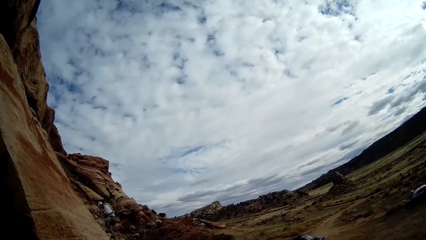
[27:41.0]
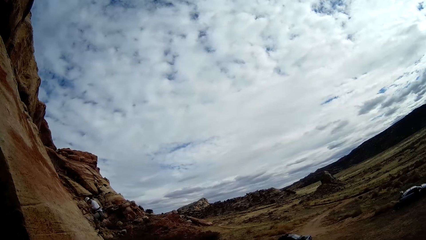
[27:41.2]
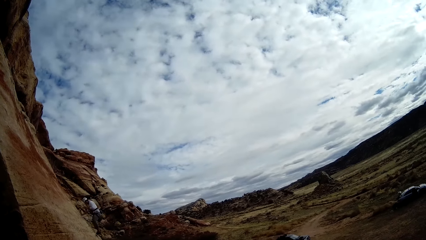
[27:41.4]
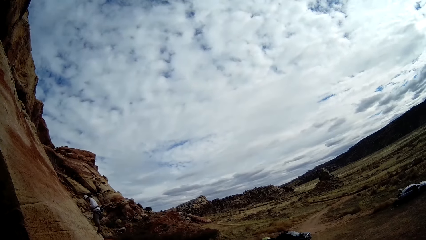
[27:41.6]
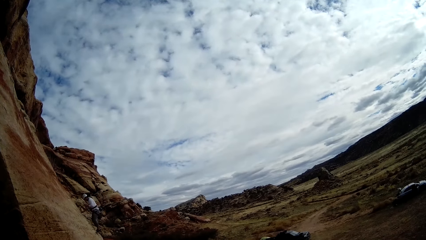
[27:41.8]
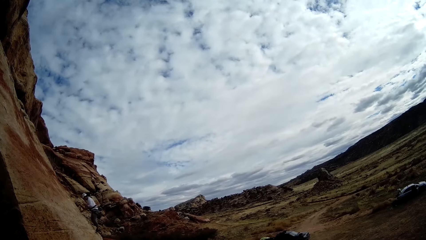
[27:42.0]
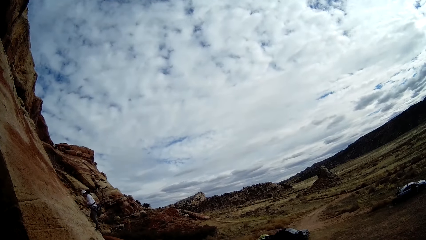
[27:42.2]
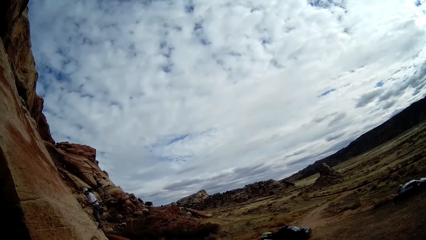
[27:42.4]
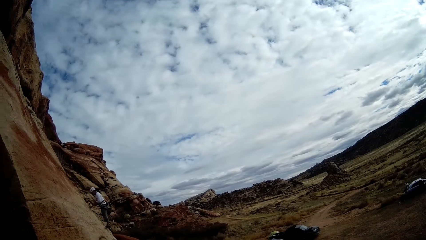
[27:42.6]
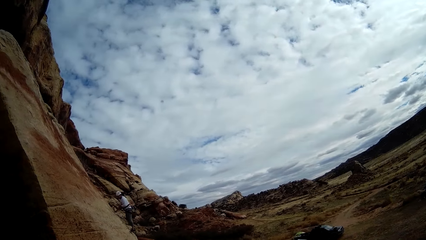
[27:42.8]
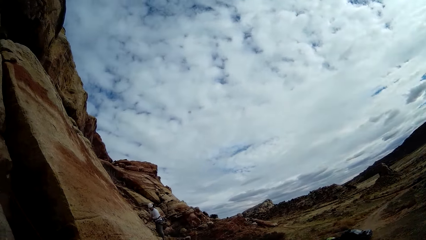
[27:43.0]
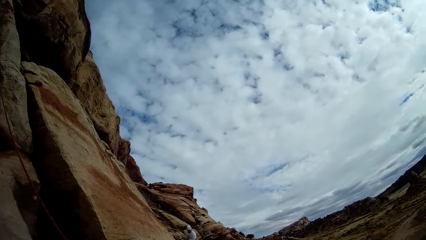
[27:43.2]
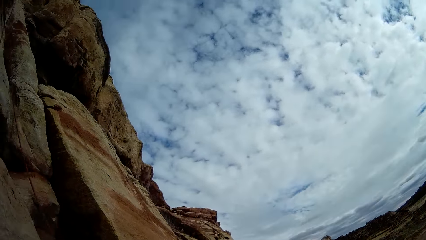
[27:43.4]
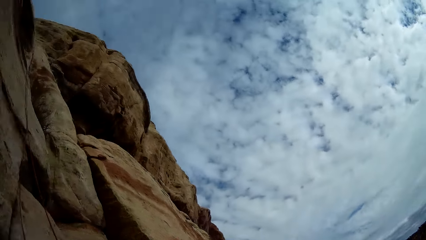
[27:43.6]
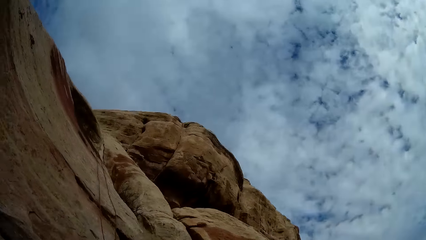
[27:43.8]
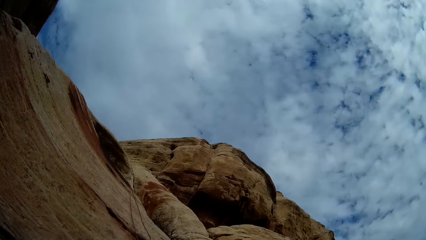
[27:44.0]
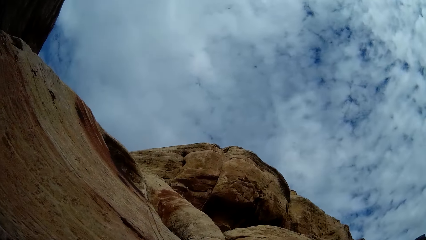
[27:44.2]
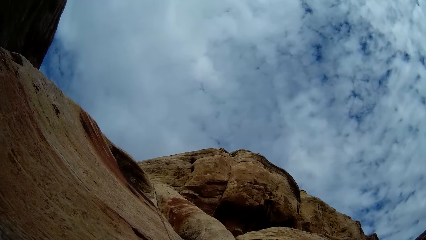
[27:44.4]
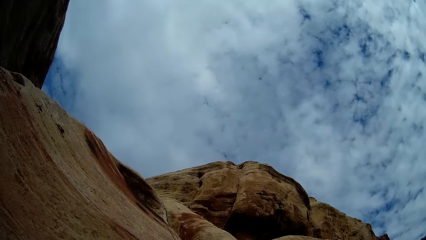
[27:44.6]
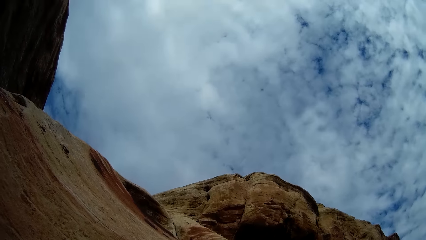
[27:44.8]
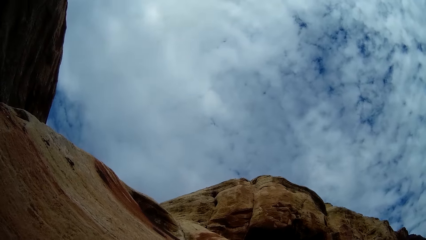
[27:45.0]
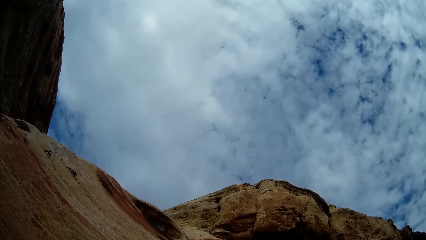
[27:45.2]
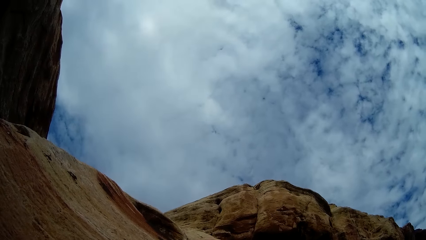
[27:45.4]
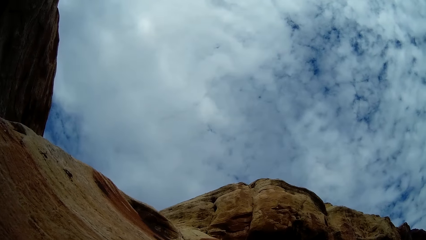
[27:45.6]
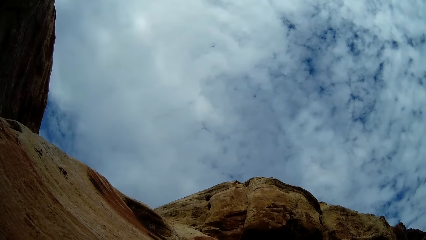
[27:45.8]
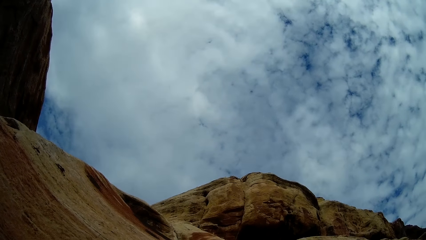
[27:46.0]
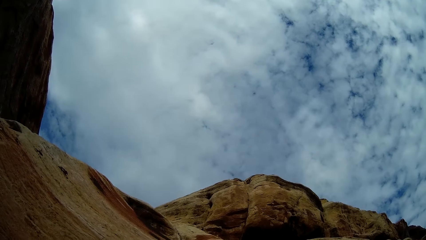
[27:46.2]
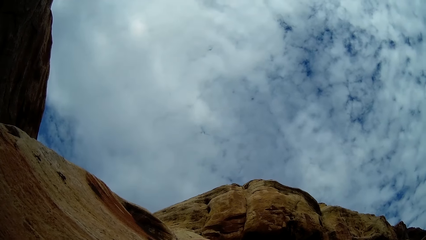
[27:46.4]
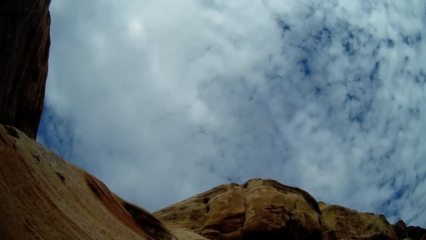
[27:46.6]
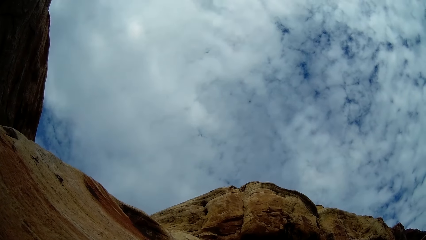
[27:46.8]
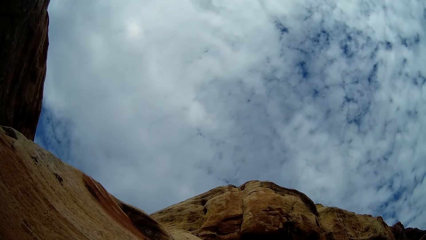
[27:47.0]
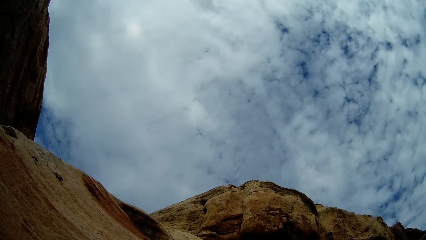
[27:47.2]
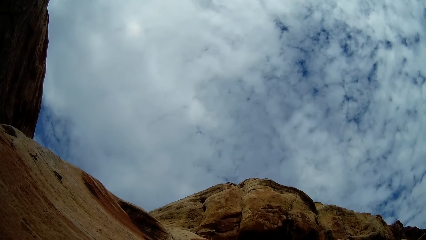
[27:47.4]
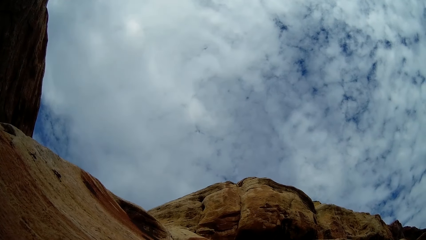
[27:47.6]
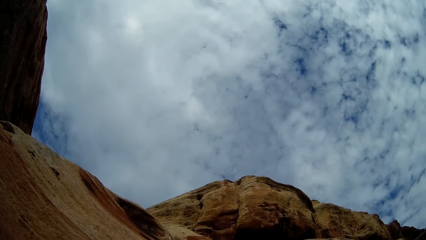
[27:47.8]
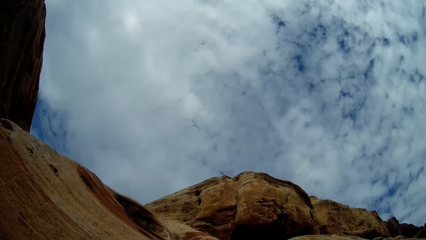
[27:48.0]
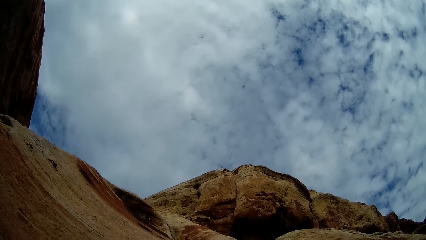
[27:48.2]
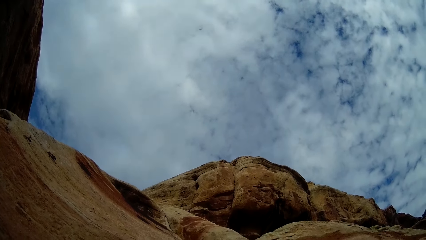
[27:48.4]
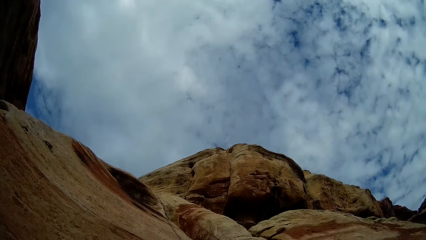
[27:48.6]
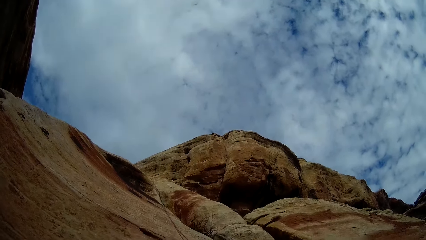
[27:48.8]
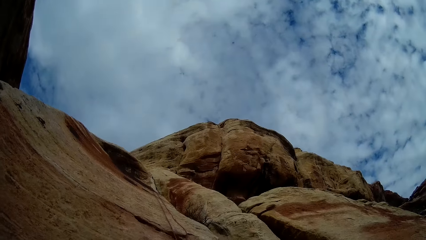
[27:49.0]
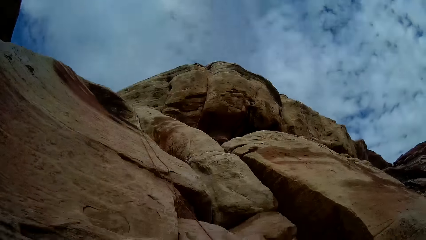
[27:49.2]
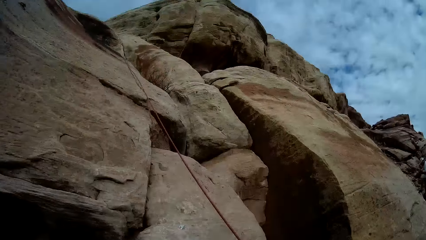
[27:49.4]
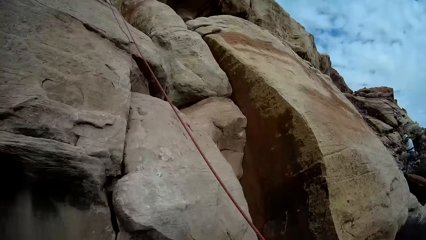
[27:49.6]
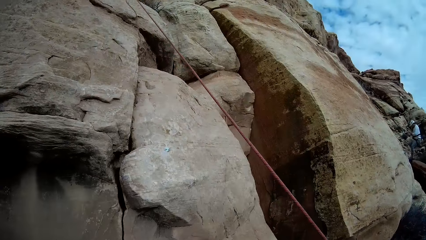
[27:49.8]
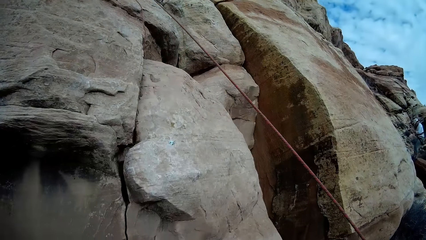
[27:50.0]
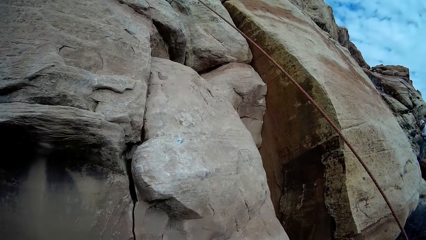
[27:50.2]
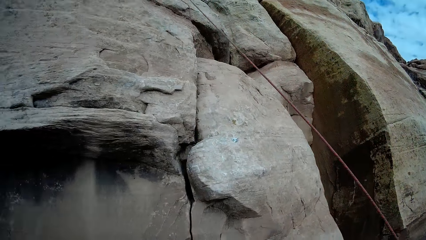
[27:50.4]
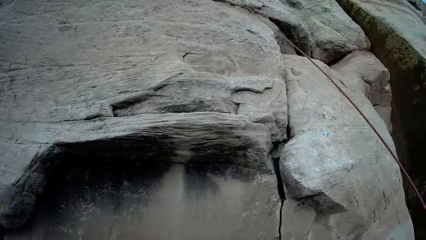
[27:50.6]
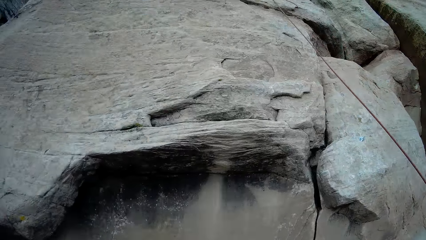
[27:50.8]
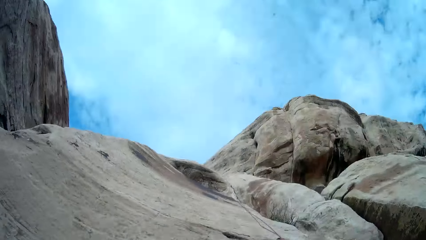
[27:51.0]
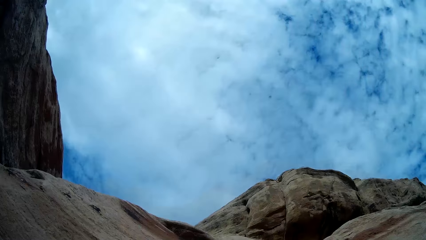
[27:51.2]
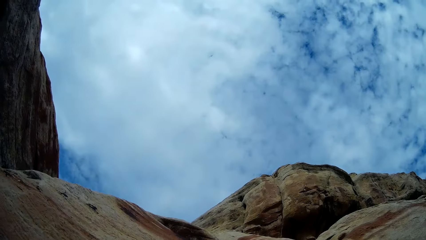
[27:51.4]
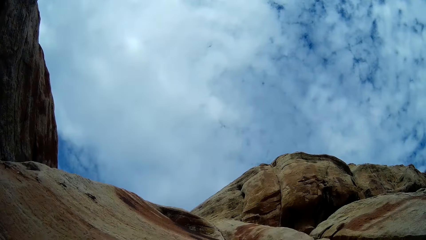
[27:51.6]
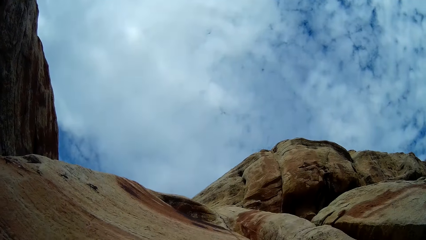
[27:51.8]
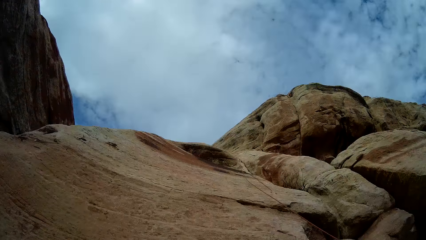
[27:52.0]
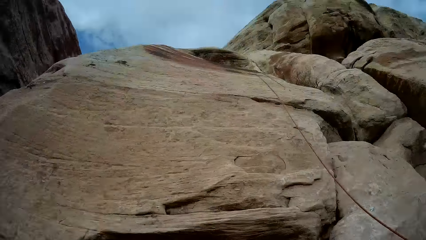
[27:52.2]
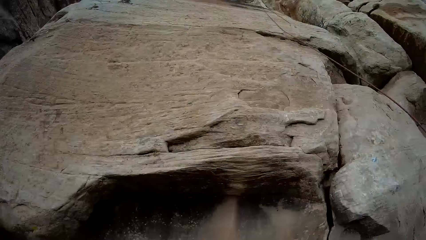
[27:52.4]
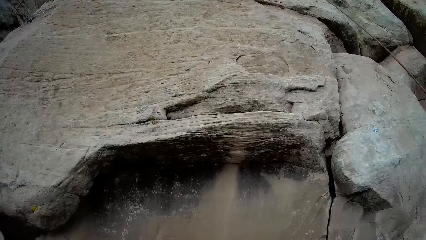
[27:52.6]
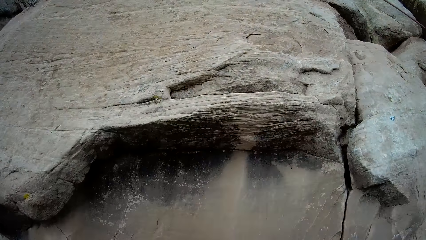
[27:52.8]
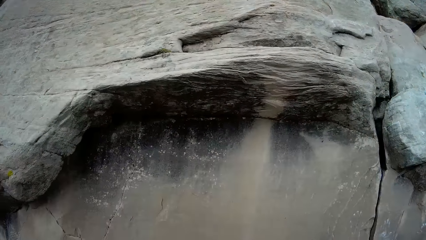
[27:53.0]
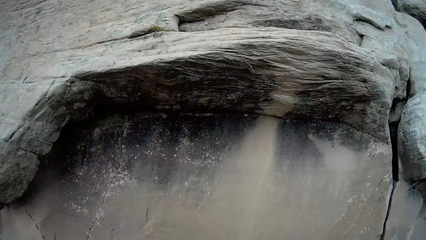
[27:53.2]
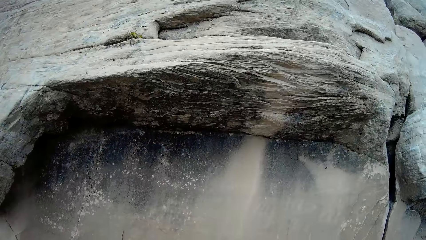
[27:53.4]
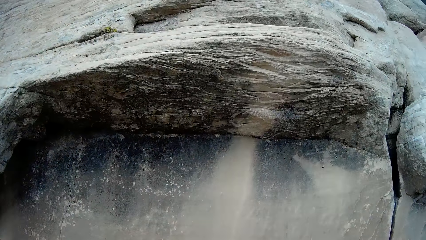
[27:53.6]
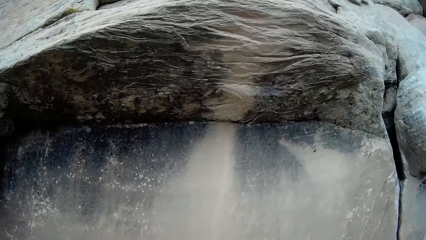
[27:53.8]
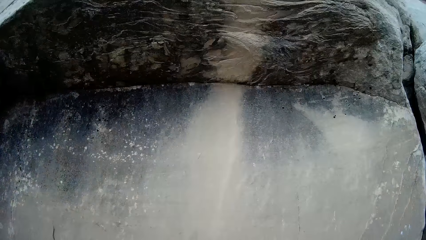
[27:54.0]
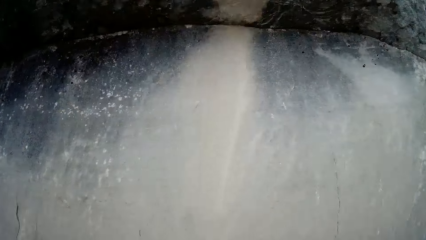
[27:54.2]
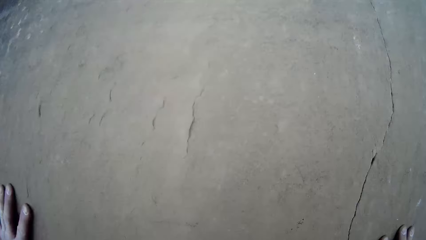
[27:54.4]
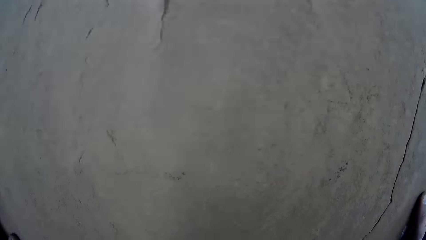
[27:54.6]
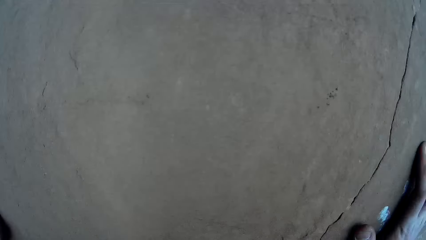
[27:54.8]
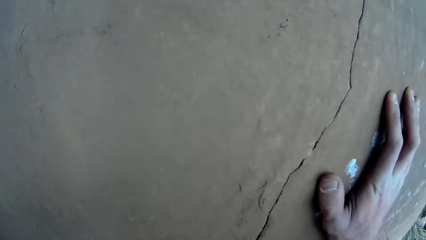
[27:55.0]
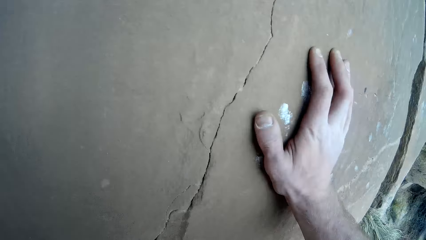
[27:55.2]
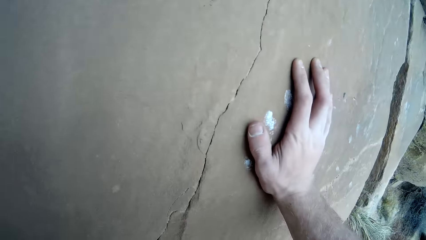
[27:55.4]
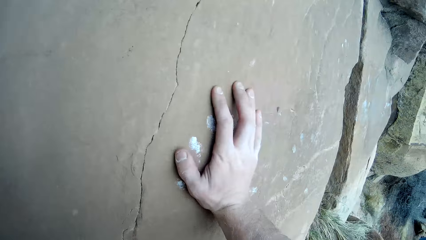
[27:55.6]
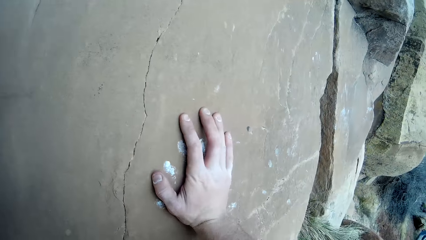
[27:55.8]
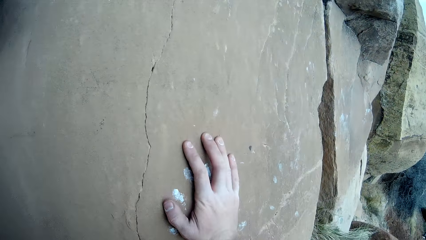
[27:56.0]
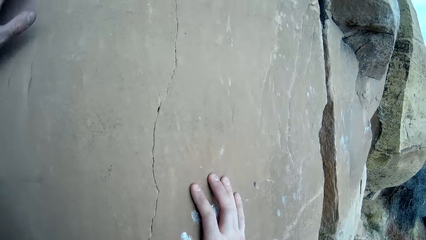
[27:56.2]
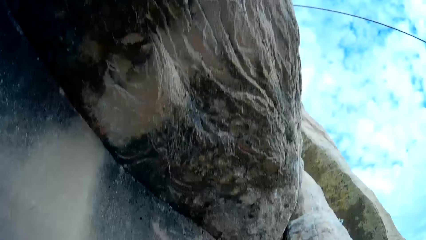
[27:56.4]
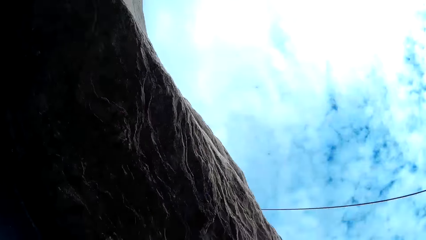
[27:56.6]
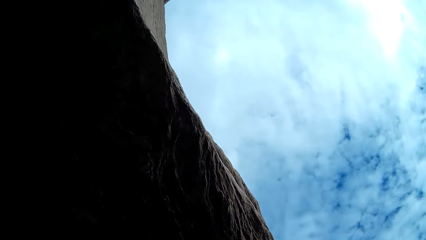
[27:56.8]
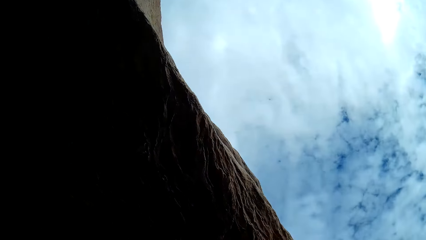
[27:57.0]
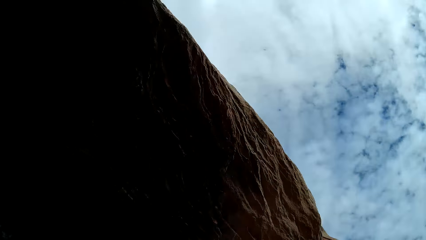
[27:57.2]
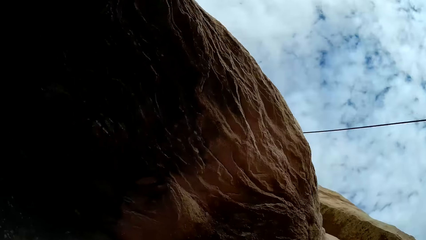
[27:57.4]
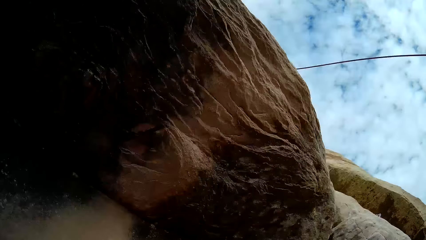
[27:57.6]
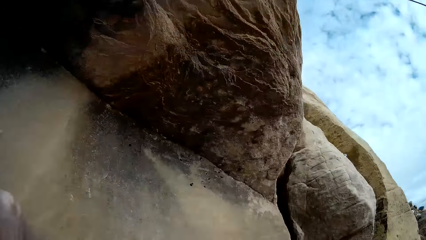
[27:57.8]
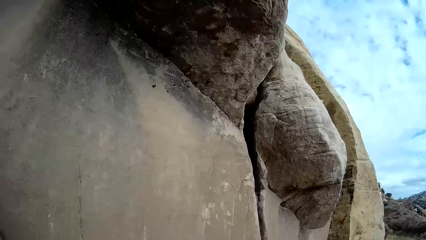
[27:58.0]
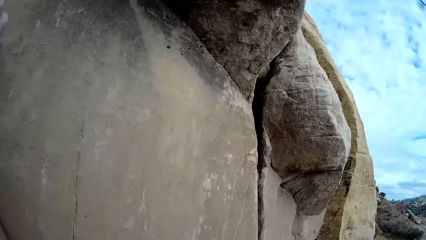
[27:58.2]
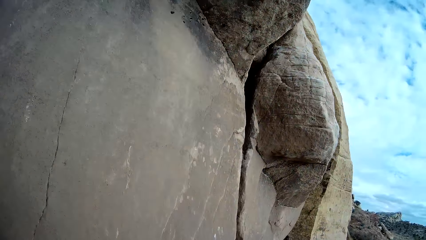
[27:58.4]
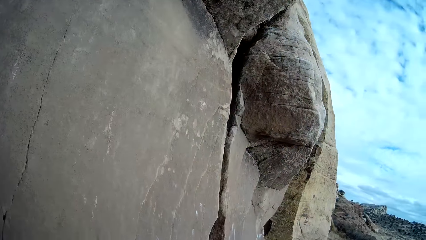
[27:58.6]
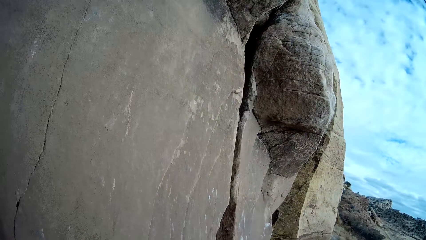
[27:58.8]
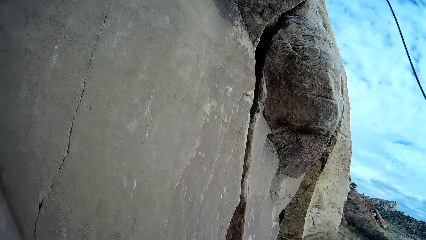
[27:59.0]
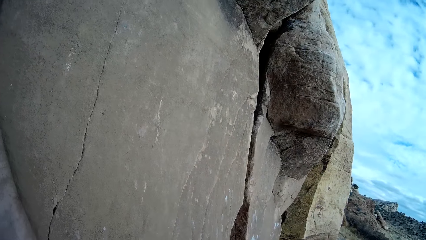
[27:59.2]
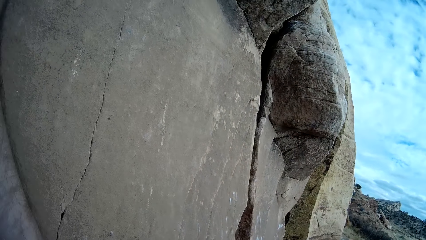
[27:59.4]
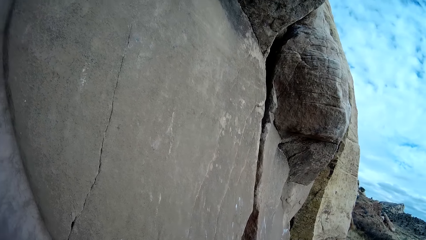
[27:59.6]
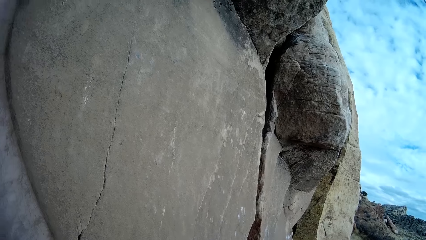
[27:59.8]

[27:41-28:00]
The camera wearer looks around. He places both his hands on a rock.
